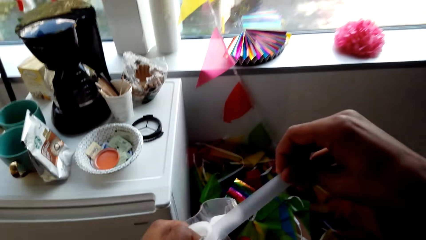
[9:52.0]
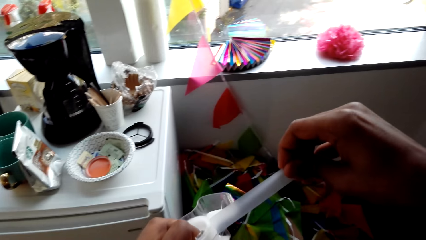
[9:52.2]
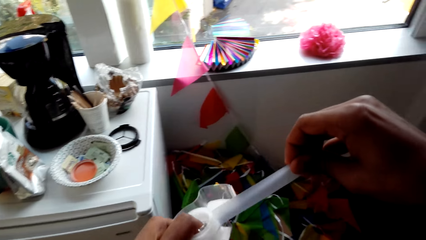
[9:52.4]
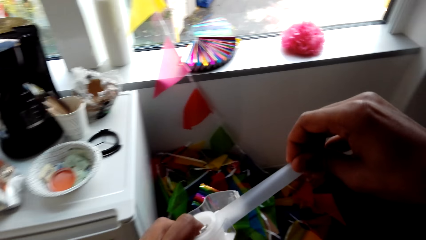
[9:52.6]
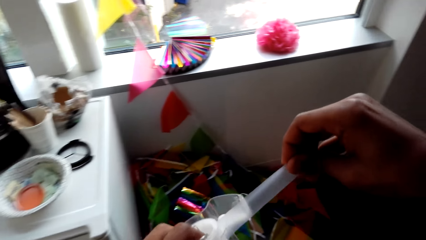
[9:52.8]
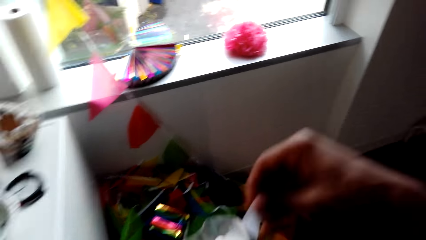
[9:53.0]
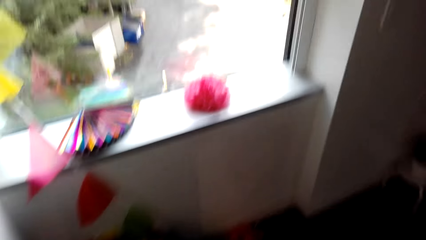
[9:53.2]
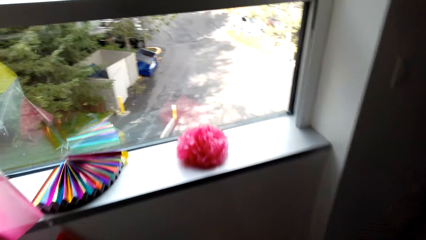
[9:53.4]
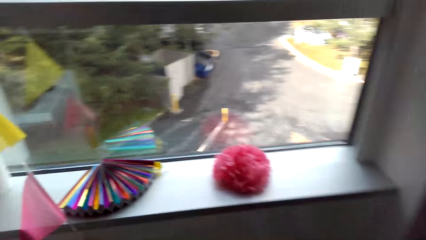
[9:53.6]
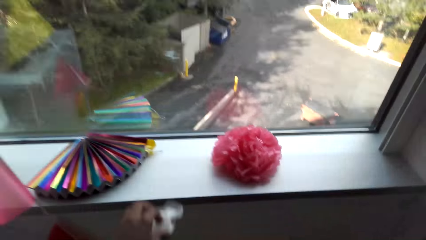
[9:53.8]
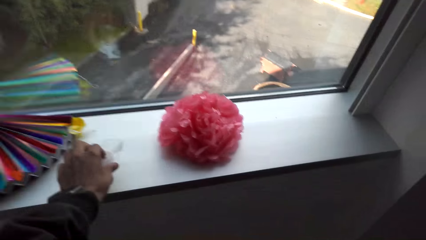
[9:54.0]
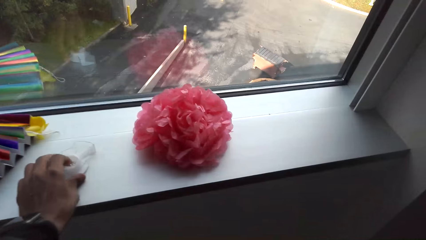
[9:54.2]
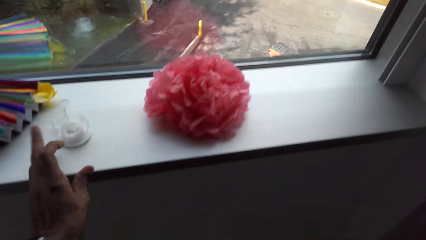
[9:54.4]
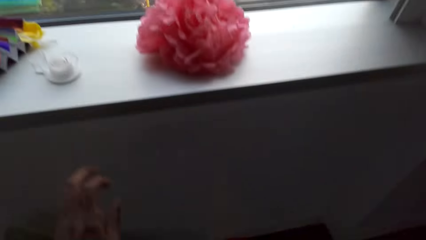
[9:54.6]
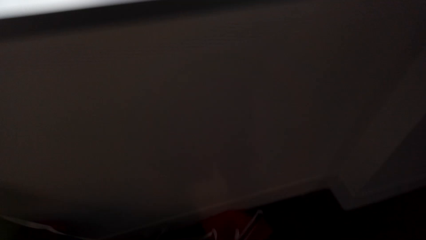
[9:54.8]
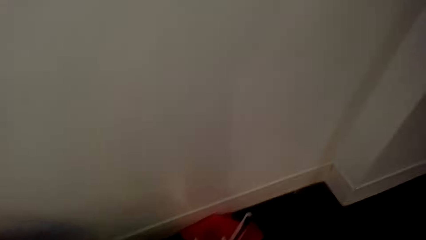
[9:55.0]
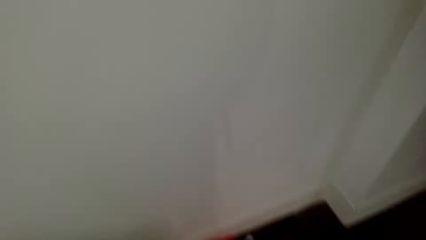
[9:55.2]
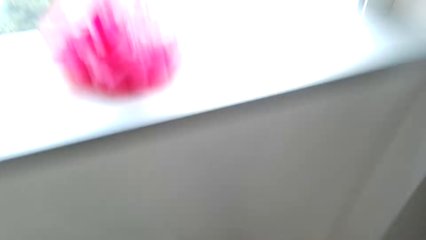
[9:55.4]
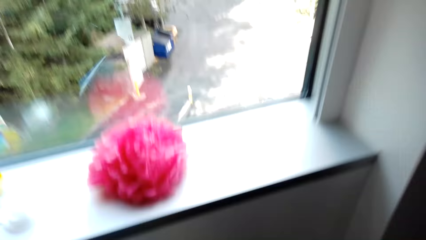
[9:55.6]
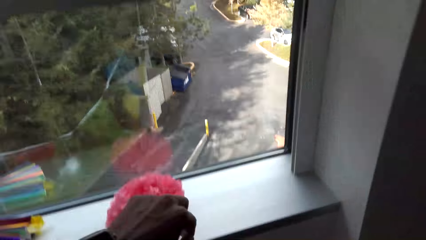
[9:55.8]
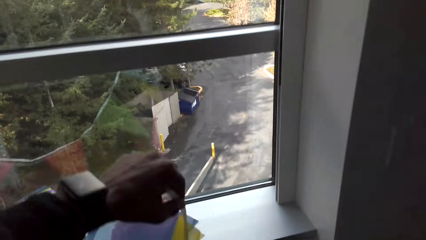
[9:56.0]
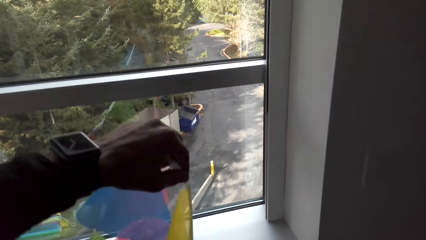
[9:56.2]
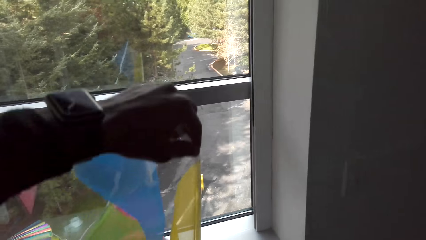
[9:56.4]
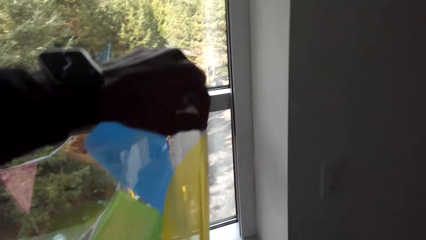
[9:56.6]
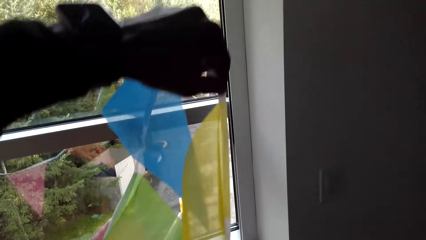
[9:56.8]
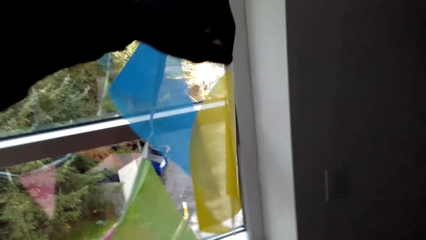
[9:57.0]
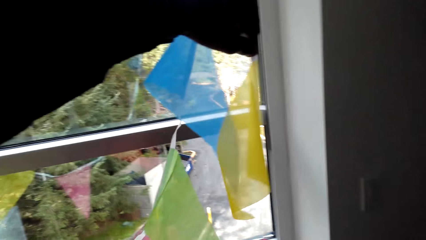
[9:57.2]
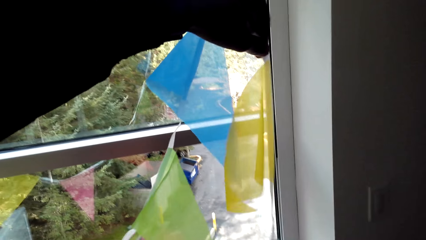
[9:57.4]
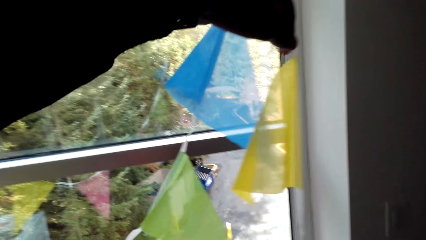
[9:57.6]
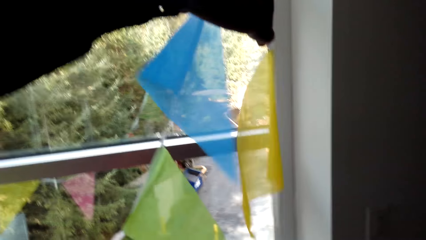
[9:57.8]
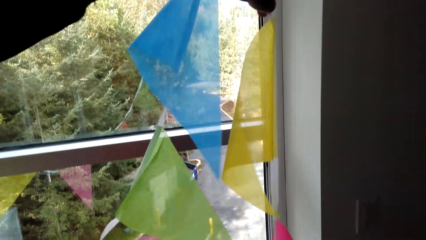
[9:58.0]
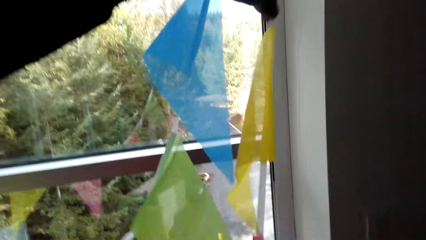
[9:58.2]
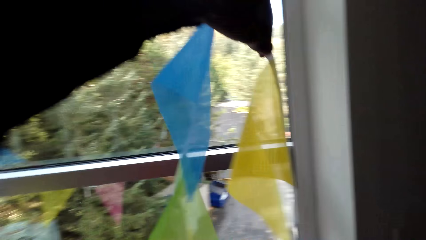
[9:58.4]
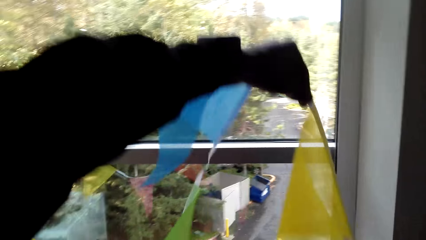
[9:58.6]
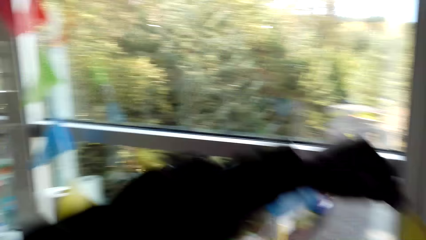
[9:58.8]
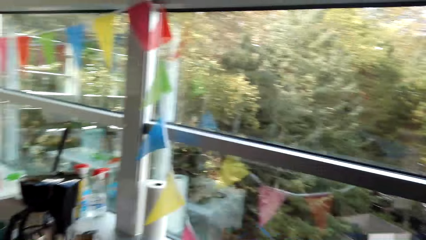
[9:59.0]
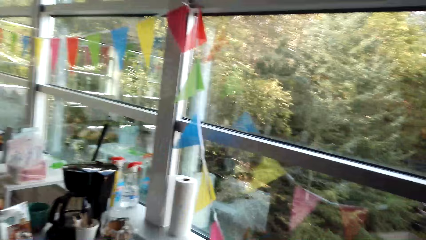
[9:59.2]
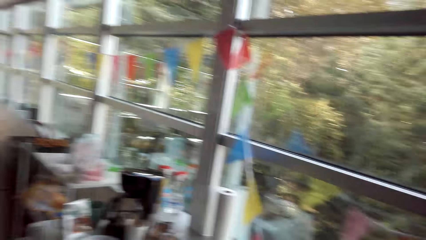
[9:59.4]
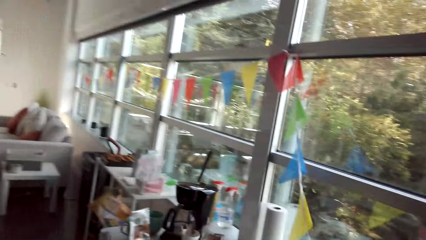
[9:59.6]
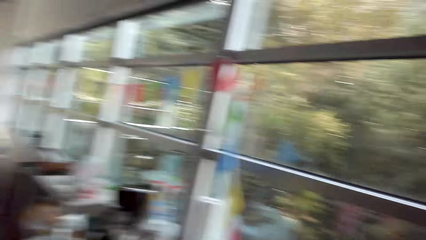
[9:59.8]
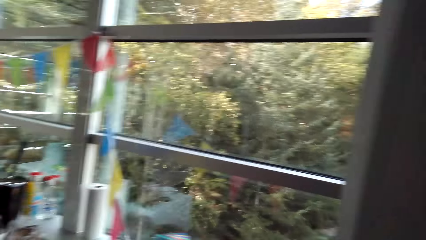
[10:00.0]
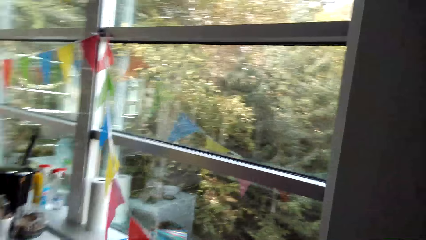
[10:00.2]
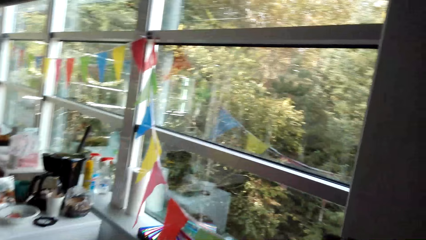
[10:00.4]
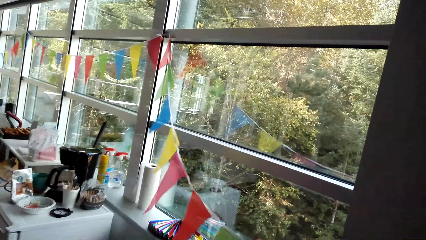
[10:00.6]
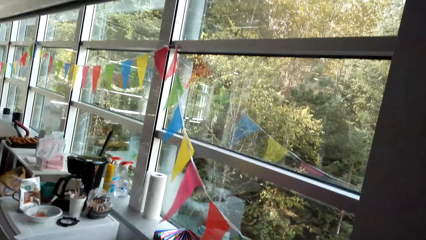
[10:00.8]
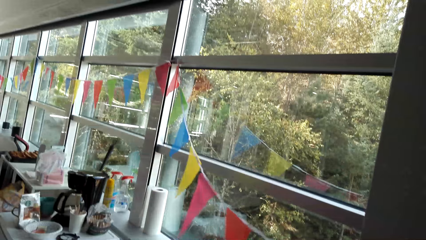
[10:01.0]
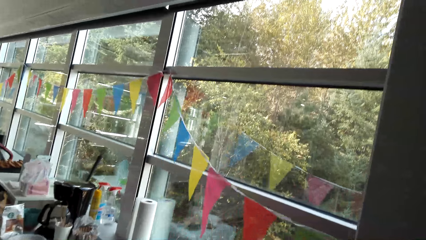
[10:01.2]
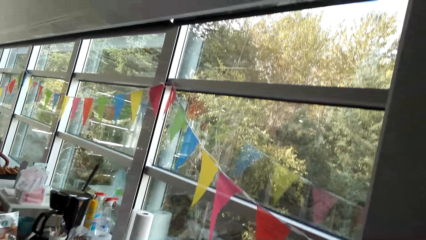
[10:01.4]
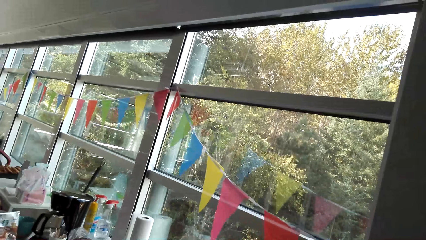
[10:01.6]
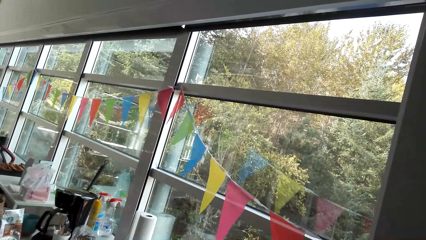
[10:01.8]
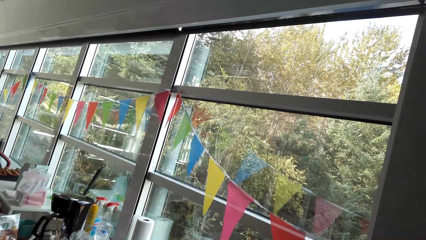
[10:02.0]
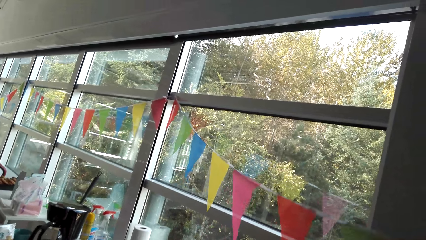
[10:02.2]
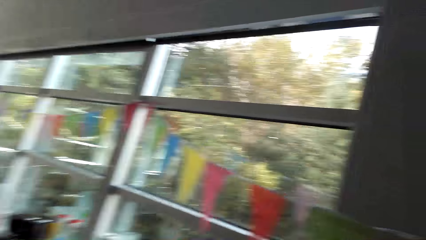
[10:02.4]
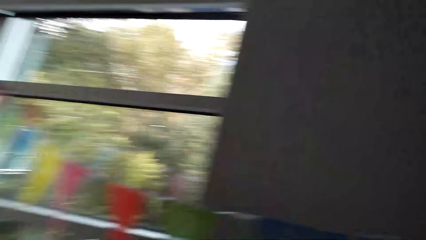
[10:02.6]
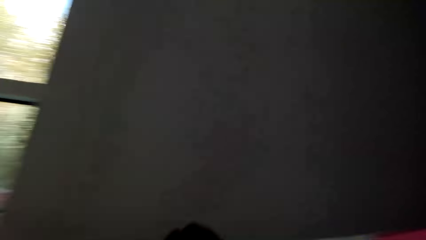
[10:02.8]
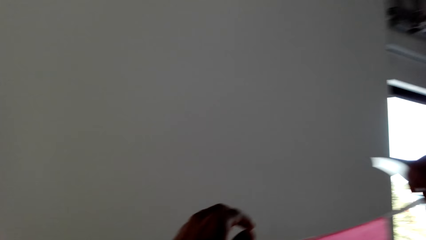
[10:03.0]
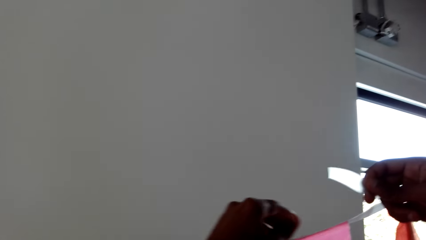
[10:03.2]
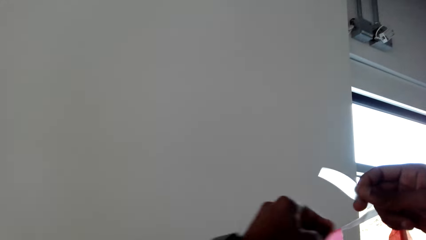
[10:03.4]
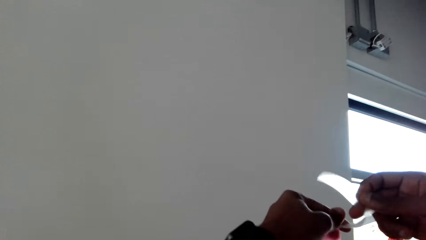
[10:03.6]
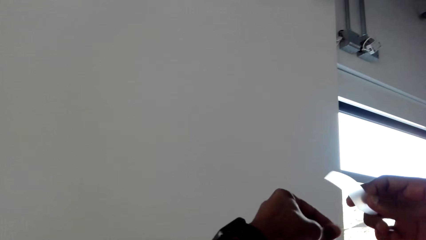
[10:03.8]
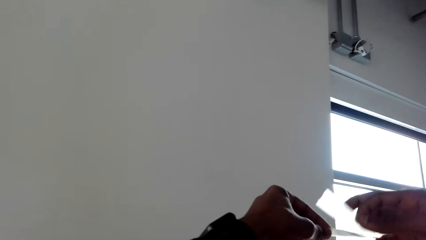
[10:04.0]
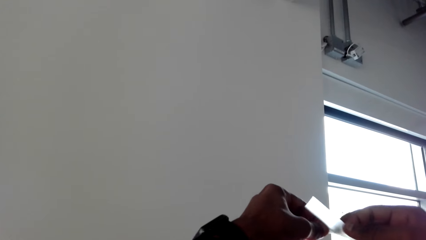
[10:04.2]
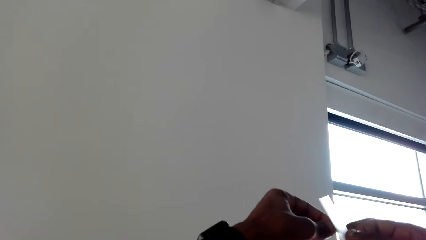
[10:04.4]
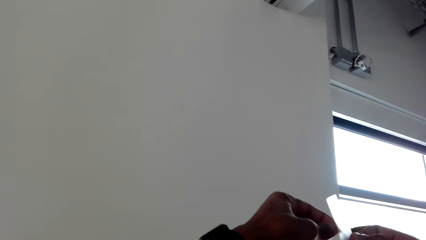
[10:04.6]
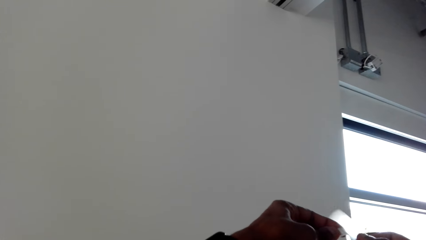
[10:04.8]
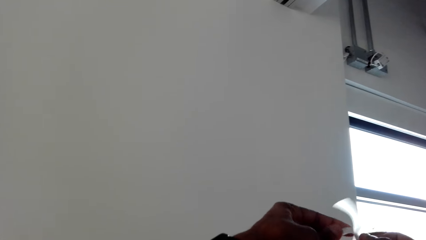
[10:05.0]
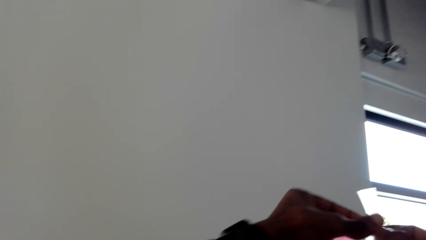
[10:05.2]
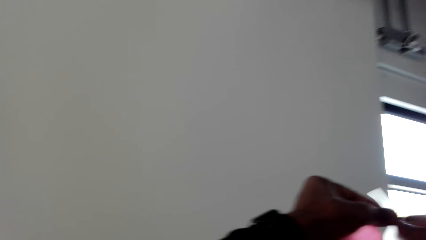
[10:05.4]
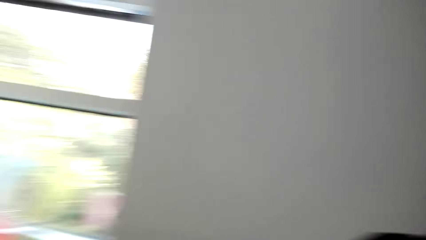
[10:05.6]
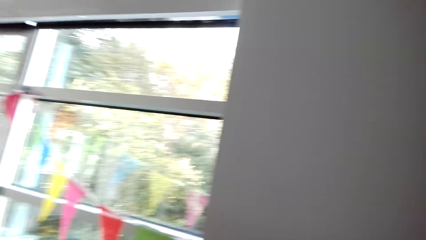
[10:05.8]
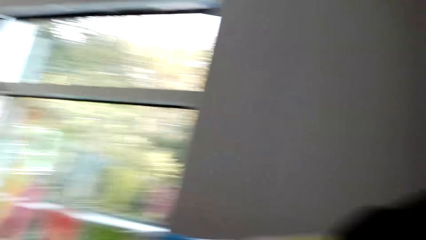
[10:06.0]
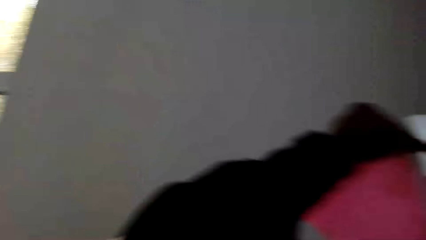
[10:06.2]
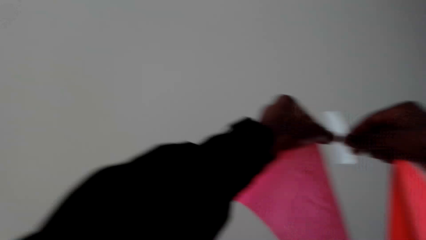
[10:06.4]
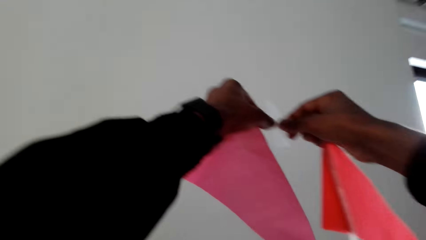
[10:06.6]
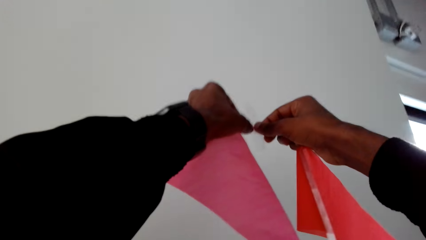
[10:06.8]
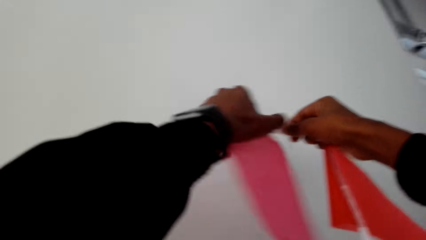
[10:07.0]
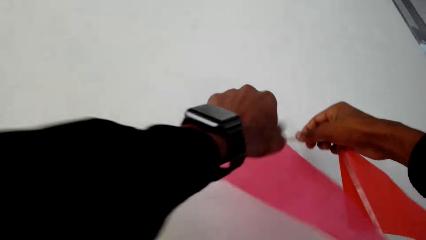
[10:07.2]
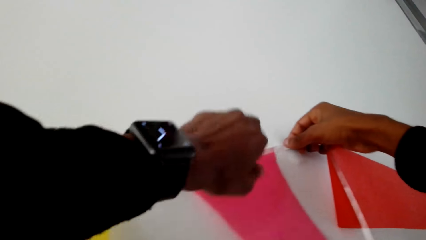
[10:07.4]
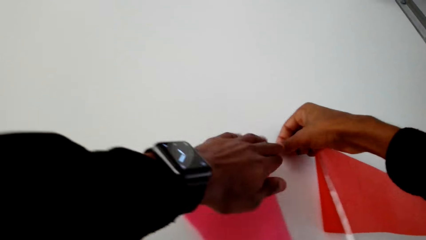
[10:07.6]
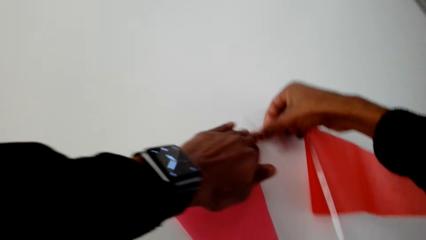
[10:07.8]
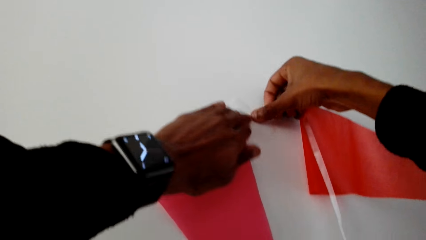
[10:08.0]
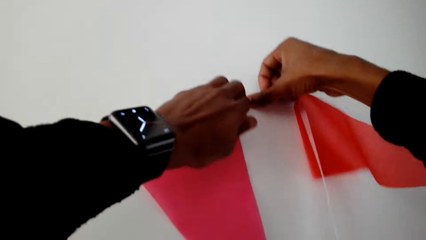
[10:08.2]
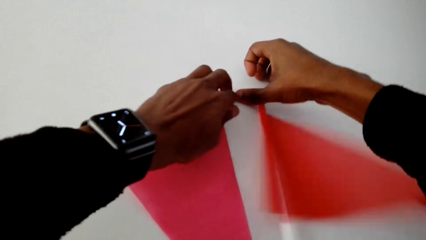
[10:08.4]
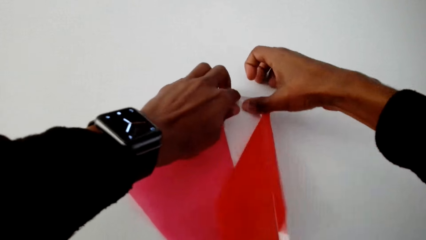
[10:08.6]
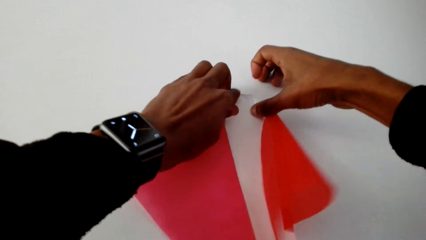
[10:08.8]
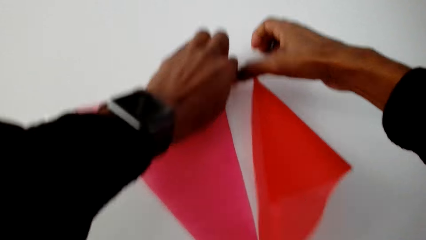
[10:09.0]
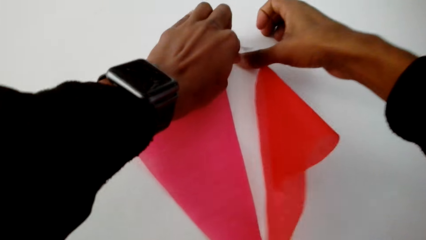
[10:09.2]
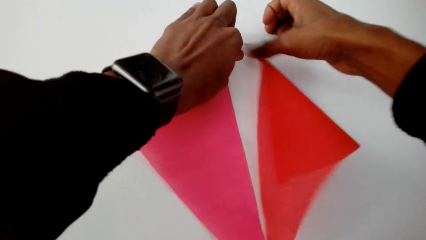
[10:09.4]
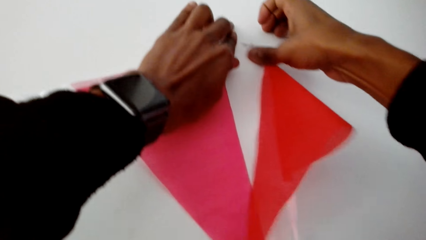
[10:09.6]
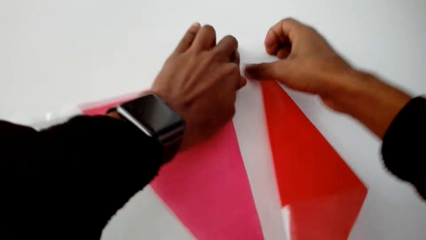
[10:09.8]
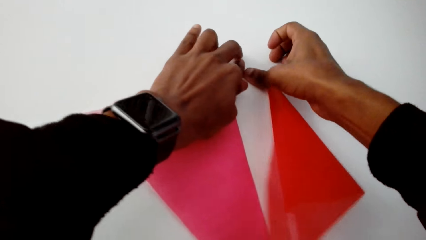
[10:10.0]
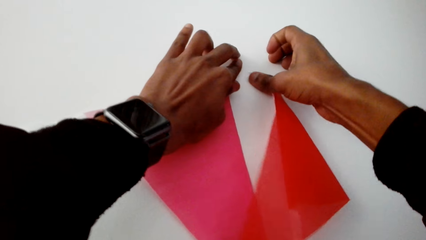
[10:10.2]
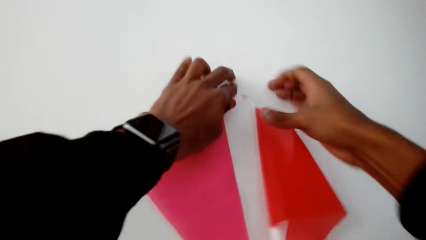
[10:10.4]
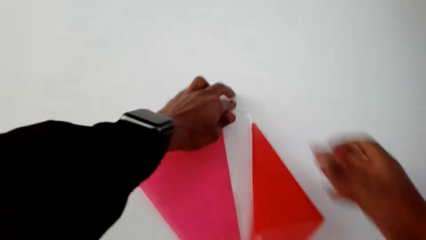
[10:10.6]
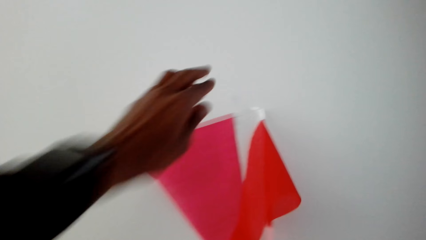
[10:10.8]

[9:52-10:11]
The camera wearer pulls sellotape. They put the sellotape on the window. They decorate the wall. They put the sellotape on the decoration. They stick the decoration on the wall.
